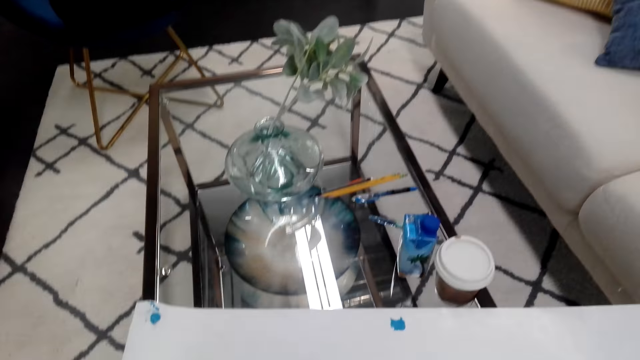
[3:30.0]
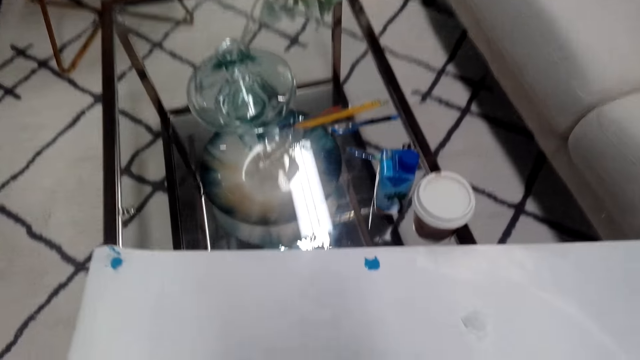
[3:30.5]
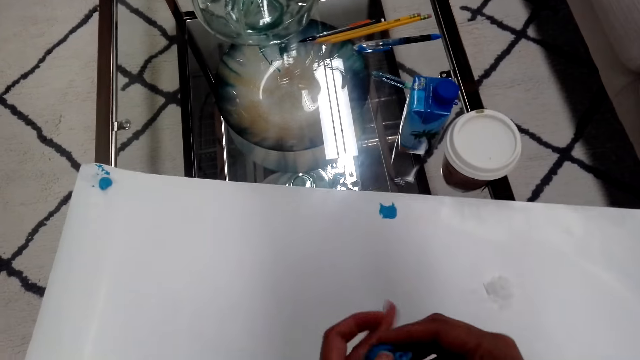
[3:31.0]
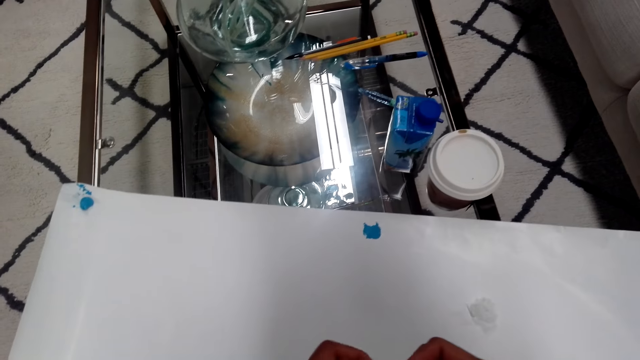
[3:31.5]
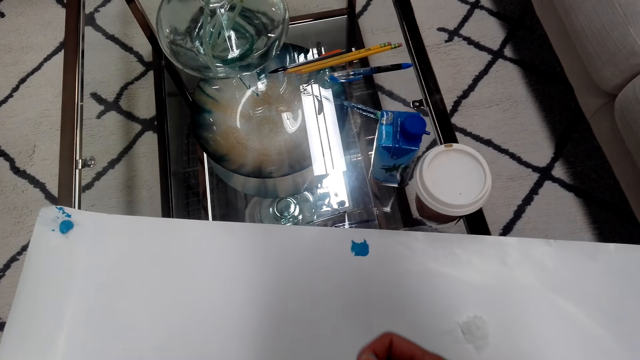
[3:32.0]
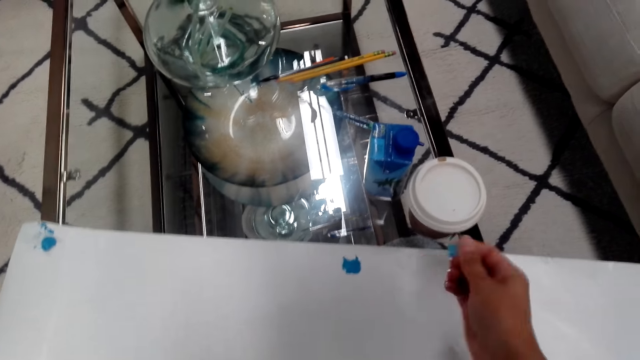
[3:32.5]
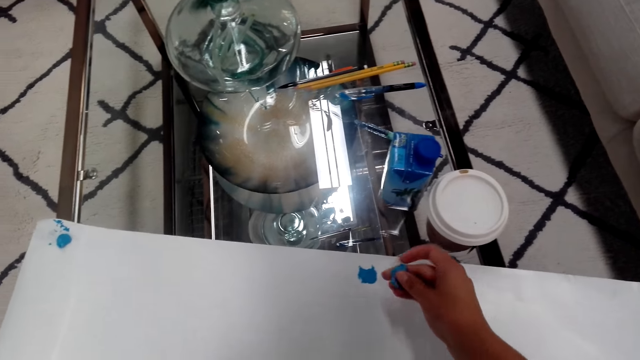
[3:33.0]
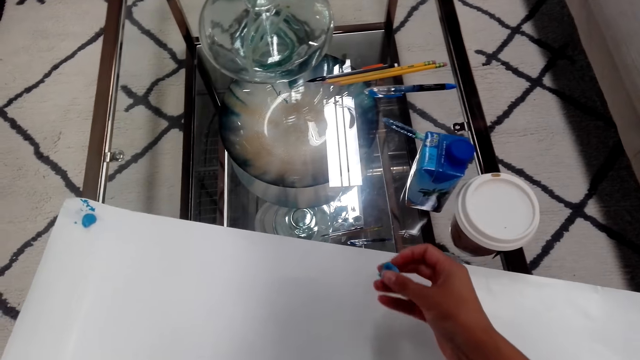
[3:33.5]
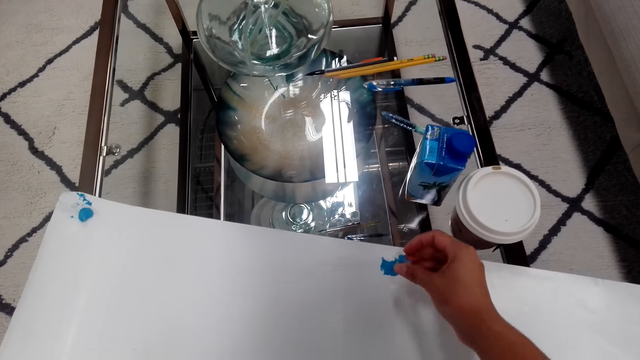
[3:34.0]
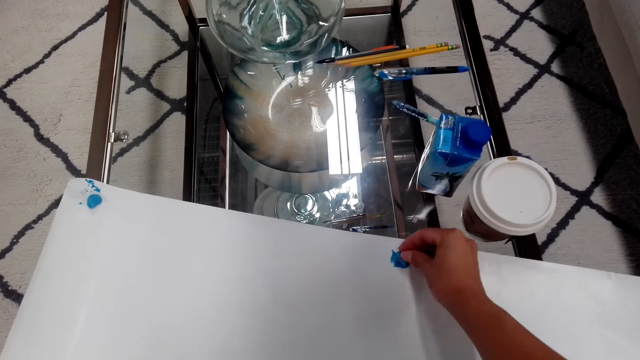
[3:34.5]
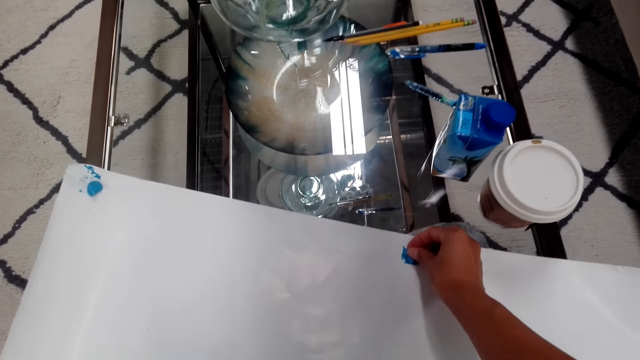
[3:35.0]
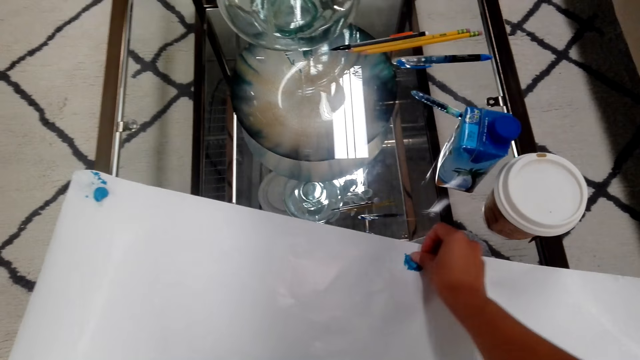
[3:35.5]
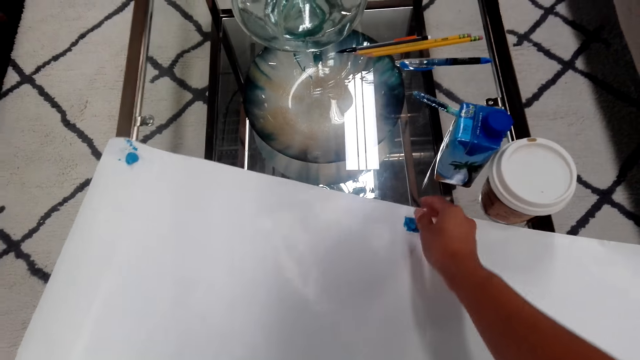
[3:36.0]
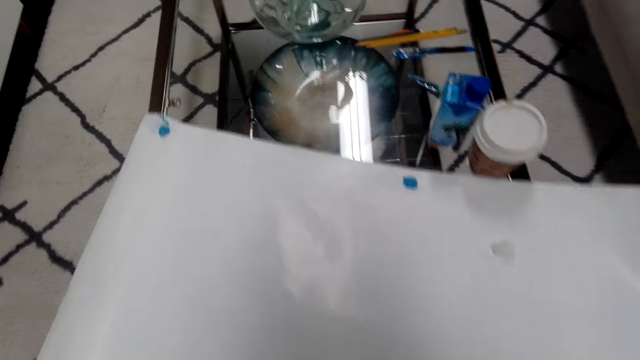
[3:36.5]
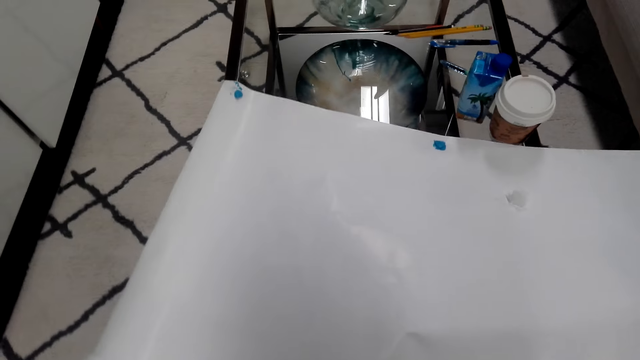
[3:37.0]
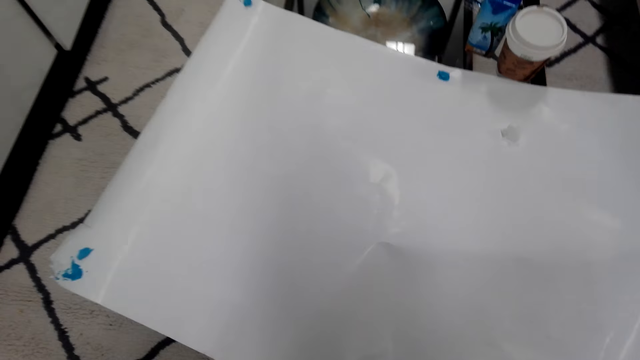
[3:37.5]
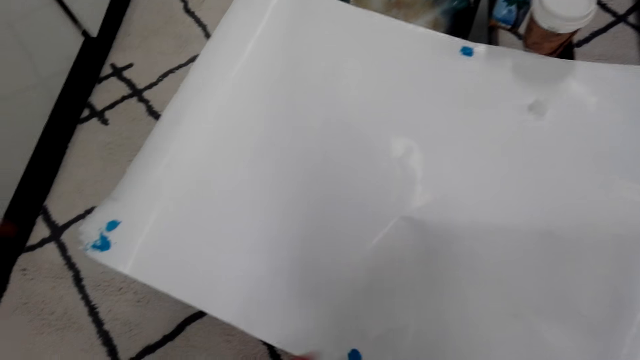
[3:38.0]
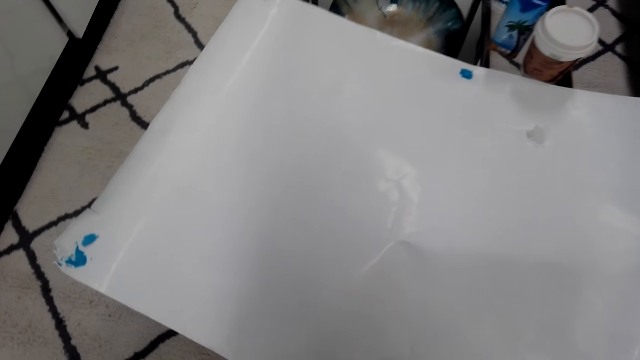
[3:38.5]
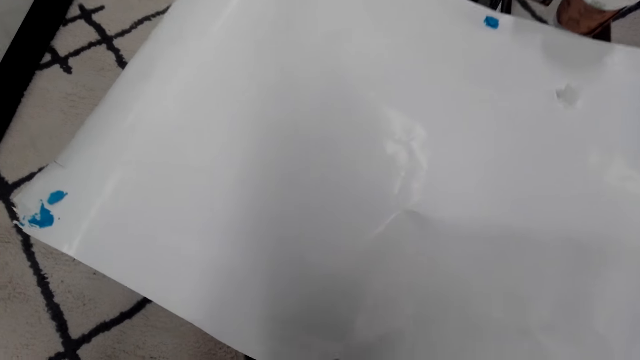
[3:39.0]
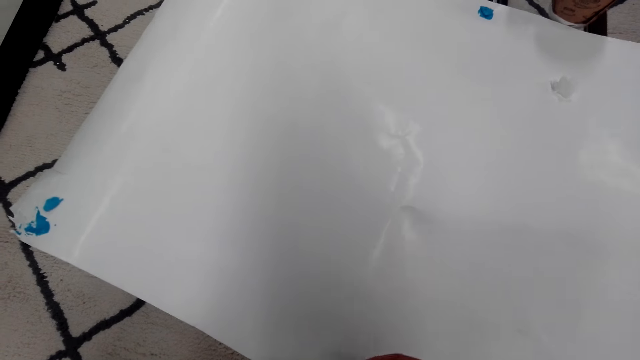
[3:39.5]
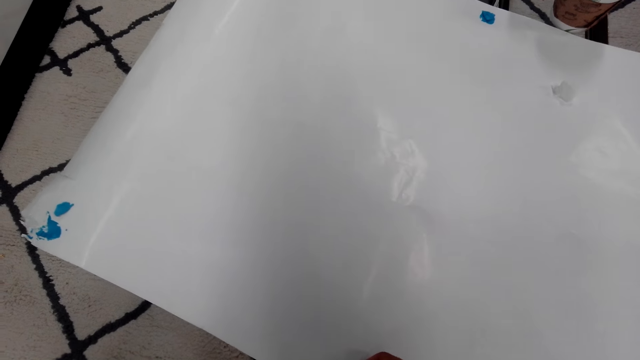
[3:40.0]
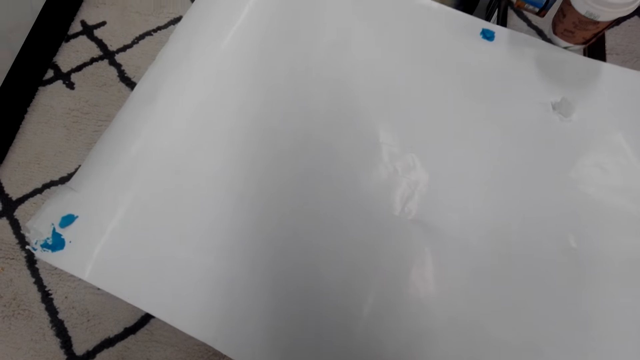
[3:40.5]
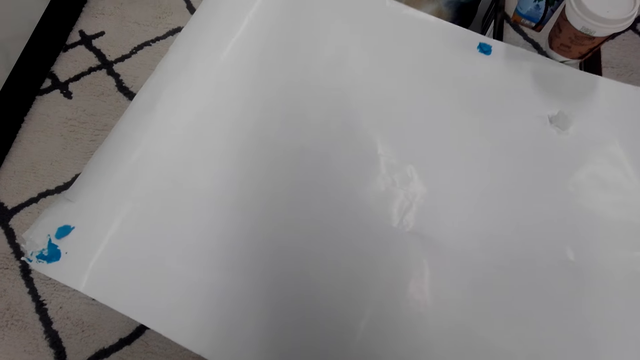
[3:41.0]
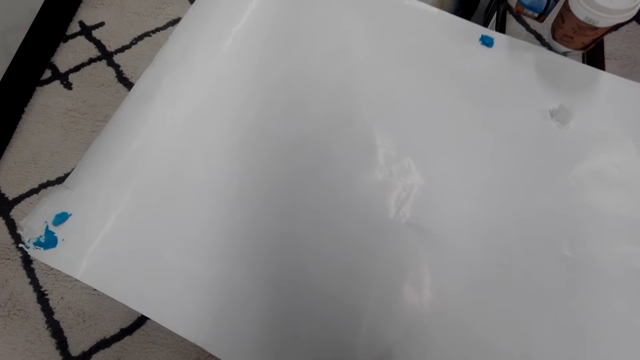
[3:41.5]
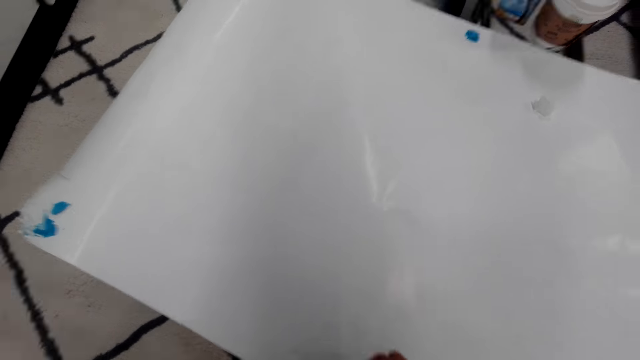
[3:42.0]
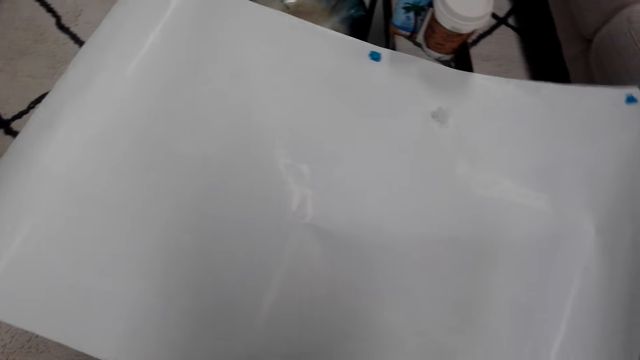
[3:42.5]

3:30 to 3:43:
The camera wearer cuts a sticker. They put the sticker on the image. They cut the sticker.

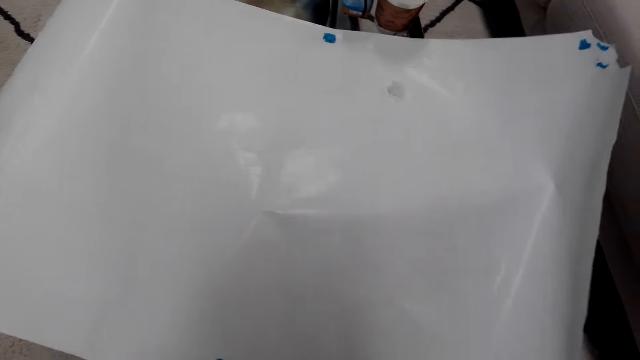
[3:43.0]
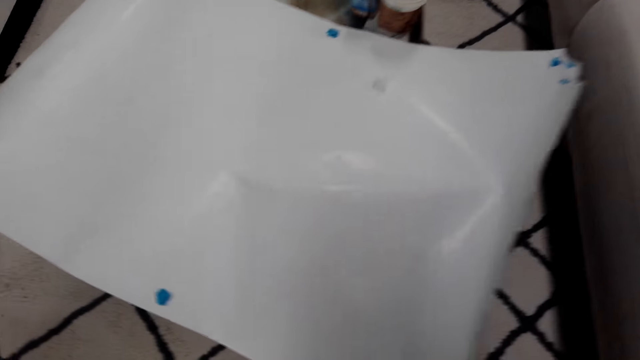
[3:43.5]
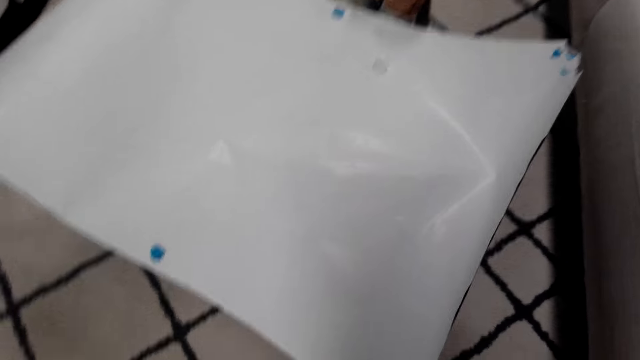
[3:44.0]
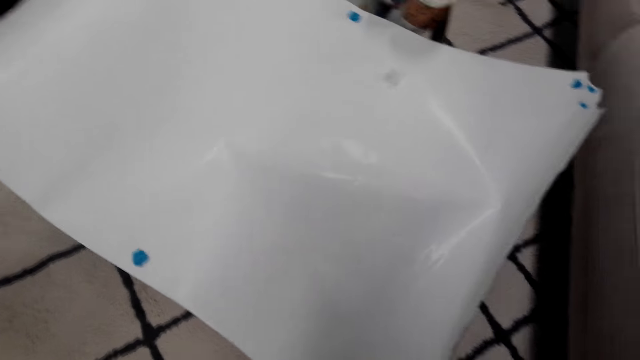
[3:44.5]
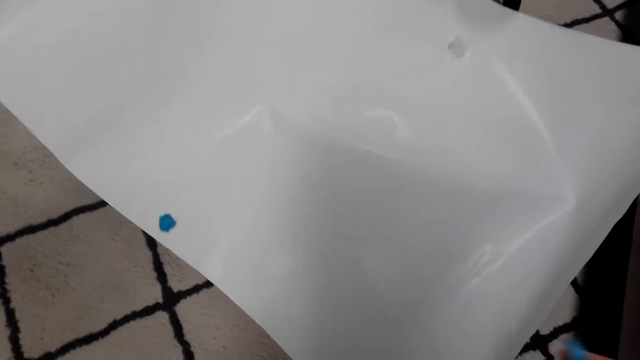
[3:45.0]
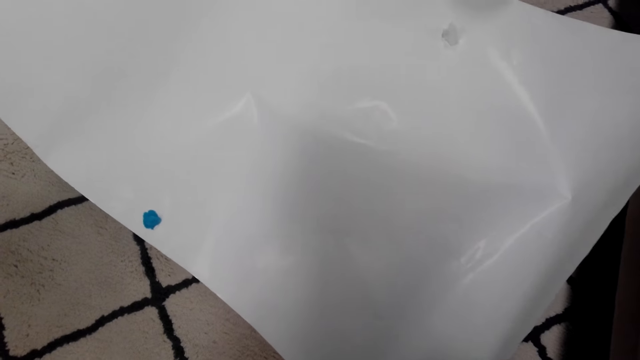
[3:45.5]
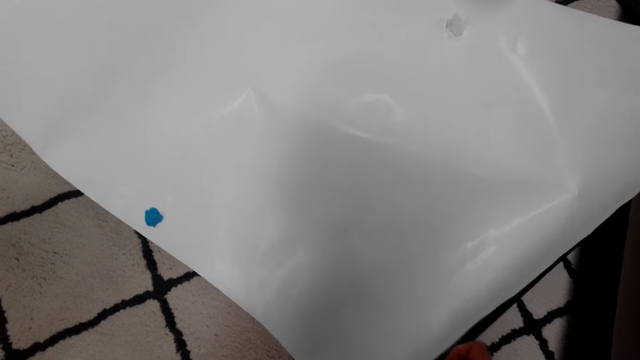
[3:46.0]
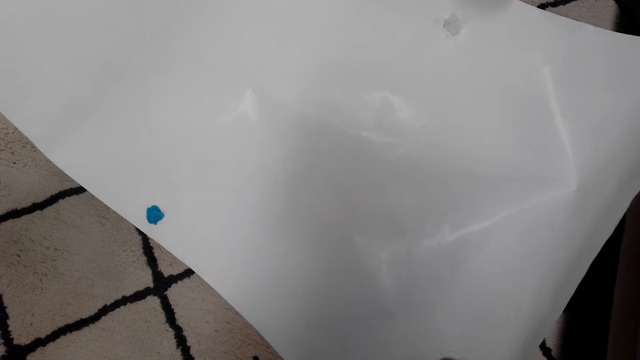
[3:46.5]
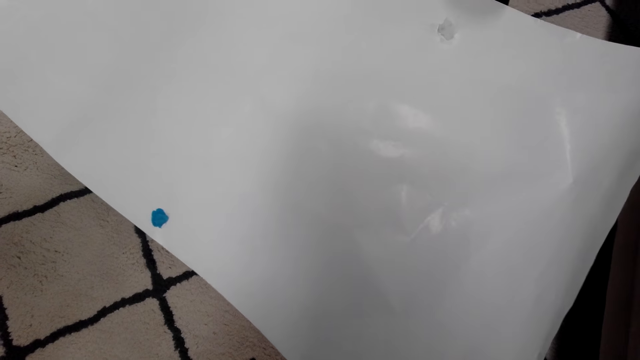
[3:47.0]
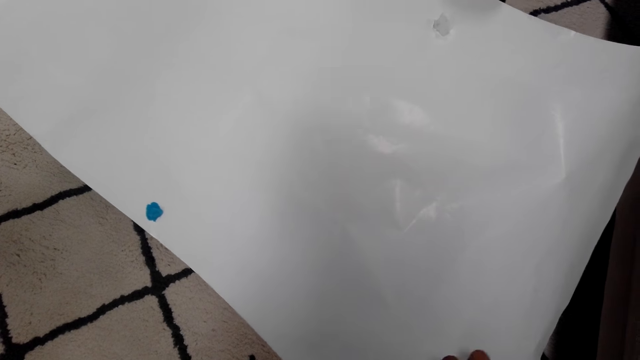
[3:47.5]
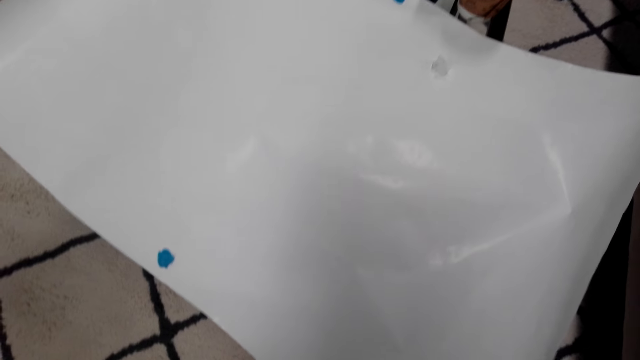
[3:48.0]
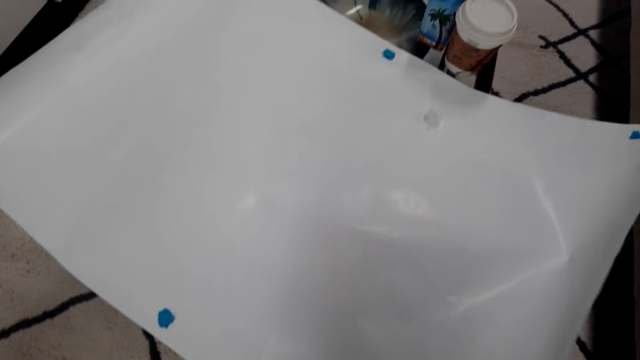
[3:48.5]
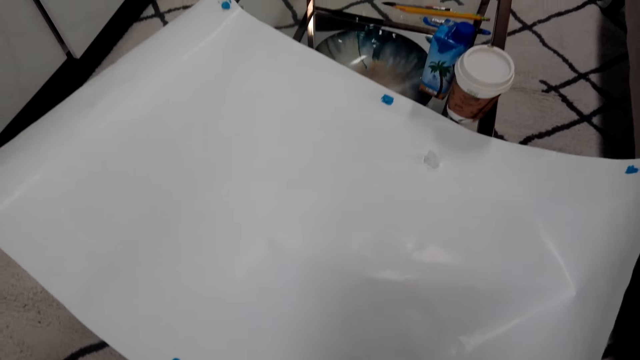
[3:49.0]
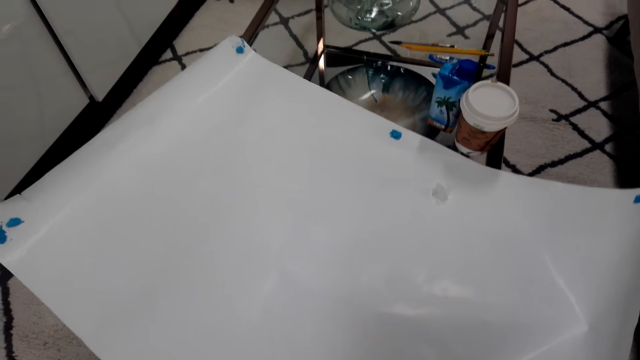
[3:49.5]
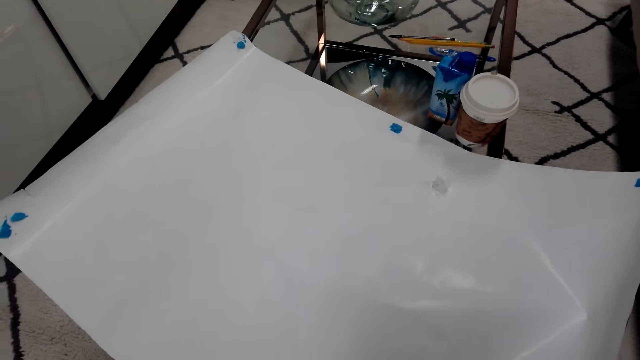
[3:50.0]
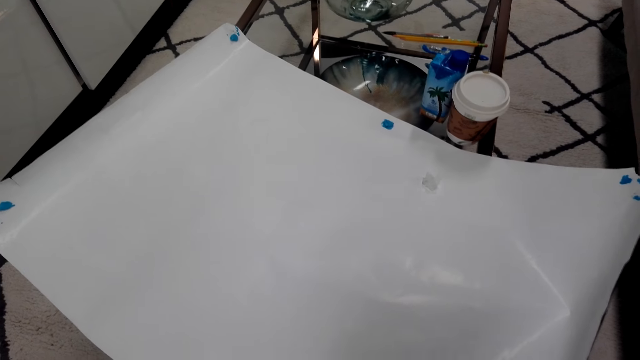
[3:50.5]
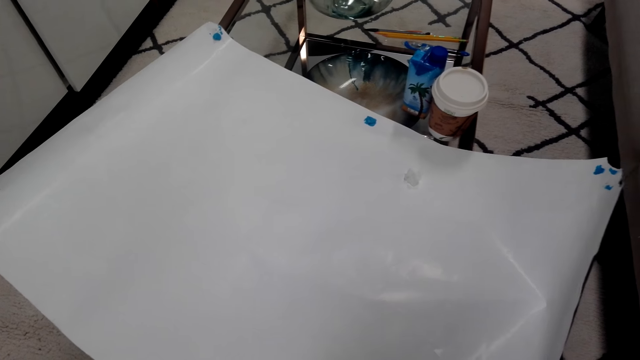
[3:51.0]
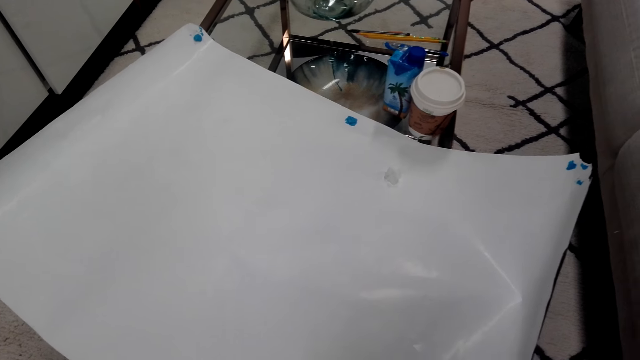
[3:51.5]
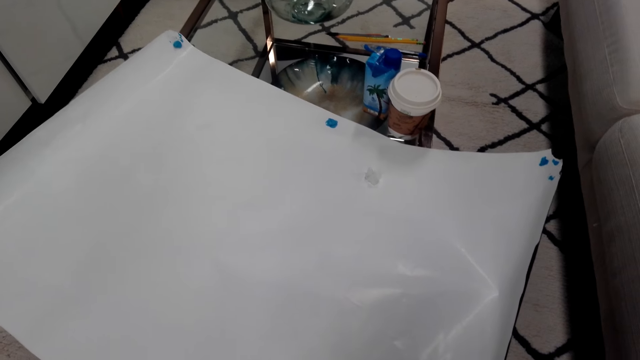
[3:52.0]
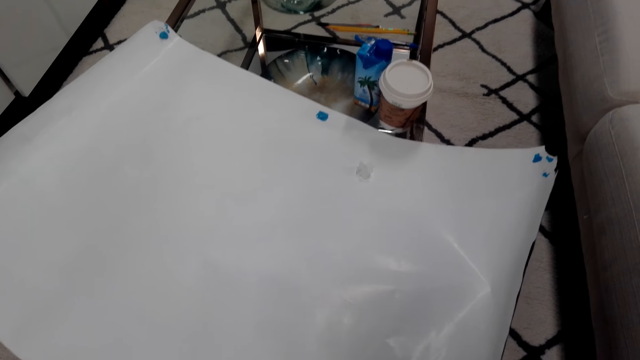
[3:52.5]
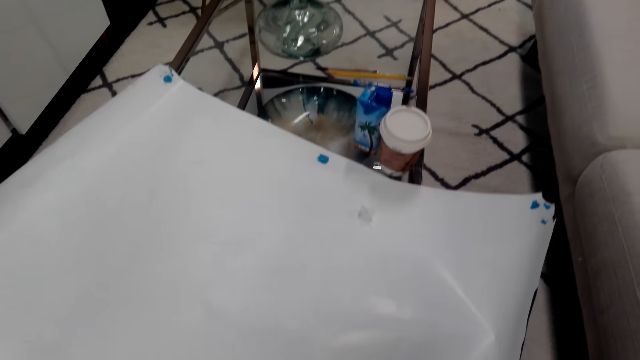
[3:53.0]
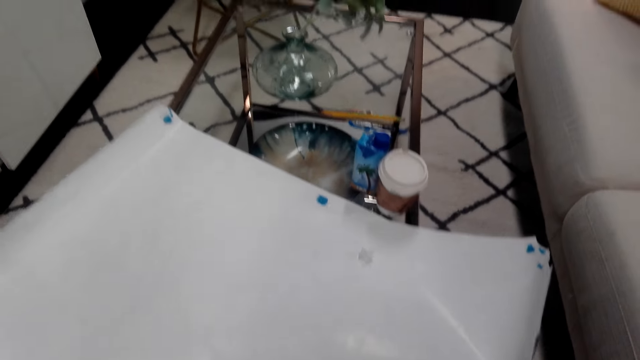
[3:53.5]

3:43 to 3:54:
The camera wearer puts a sticker on the image.
